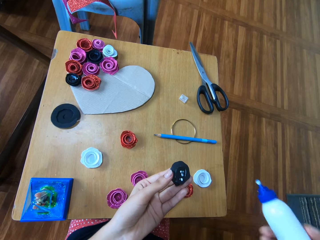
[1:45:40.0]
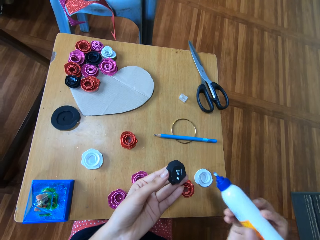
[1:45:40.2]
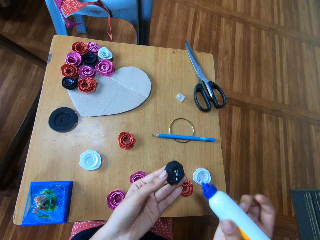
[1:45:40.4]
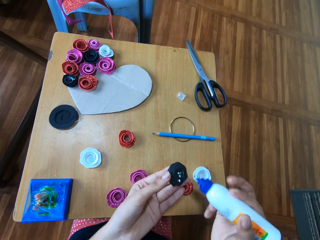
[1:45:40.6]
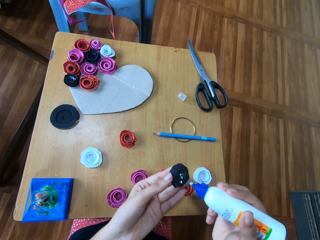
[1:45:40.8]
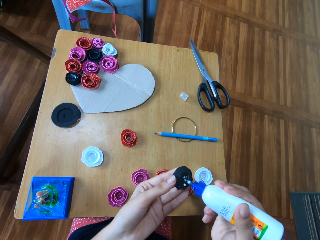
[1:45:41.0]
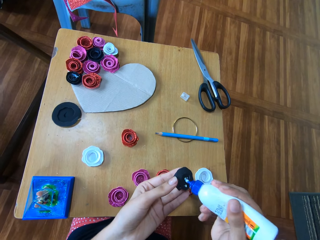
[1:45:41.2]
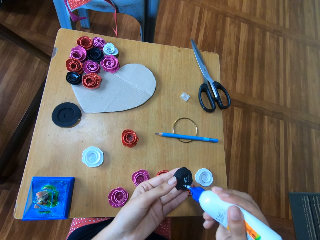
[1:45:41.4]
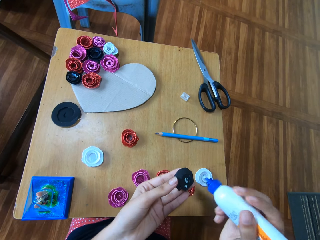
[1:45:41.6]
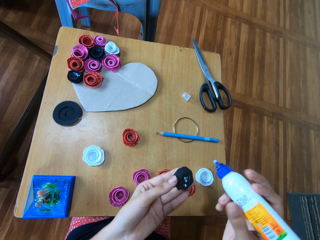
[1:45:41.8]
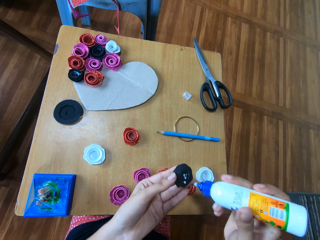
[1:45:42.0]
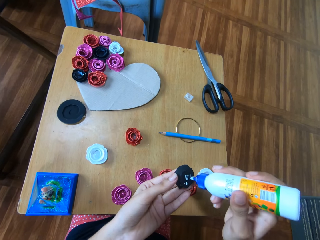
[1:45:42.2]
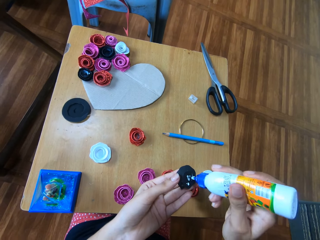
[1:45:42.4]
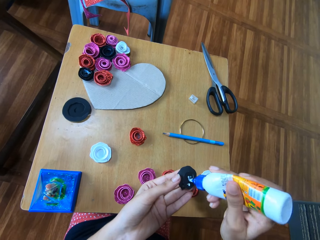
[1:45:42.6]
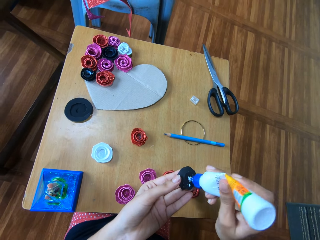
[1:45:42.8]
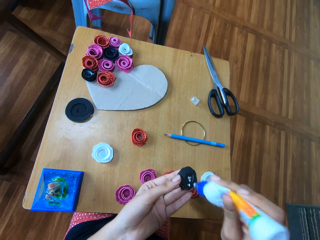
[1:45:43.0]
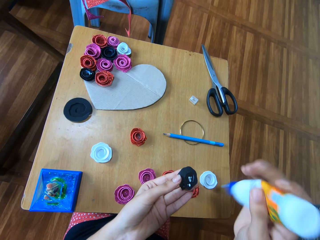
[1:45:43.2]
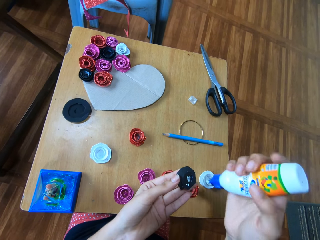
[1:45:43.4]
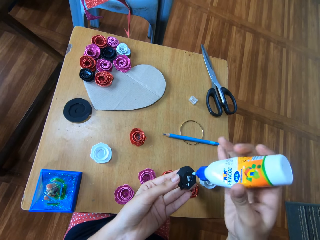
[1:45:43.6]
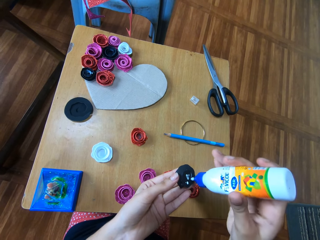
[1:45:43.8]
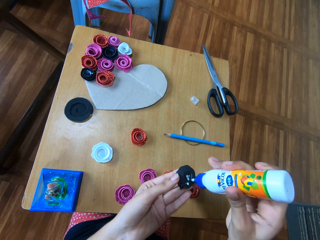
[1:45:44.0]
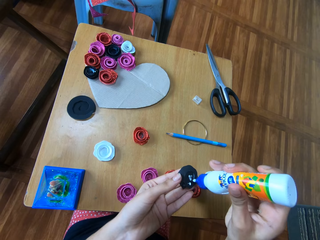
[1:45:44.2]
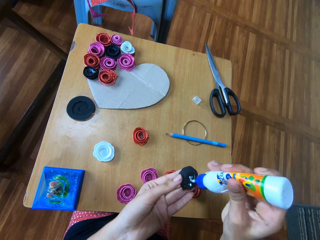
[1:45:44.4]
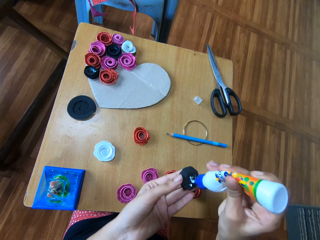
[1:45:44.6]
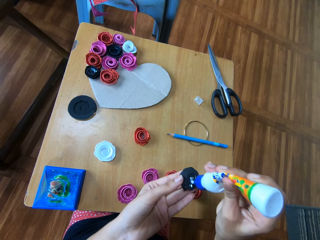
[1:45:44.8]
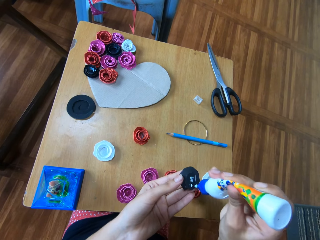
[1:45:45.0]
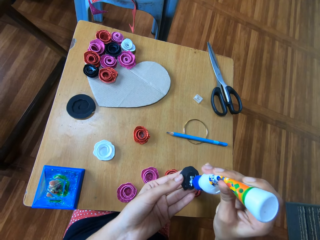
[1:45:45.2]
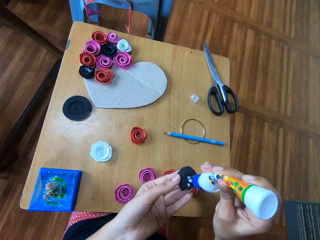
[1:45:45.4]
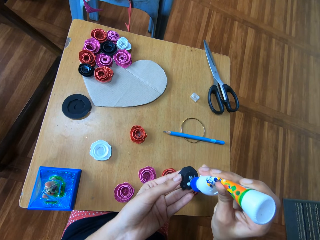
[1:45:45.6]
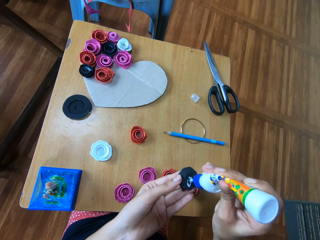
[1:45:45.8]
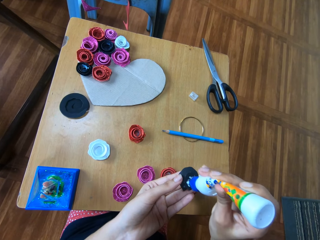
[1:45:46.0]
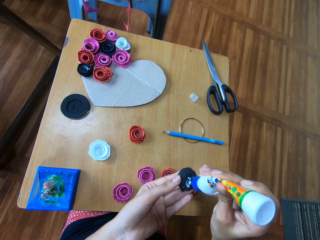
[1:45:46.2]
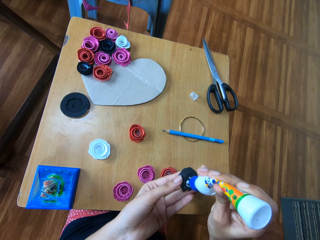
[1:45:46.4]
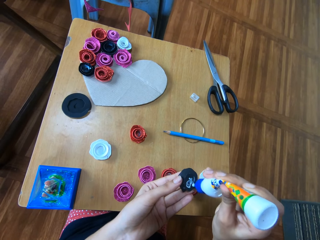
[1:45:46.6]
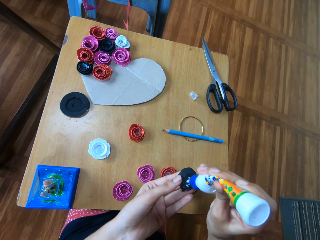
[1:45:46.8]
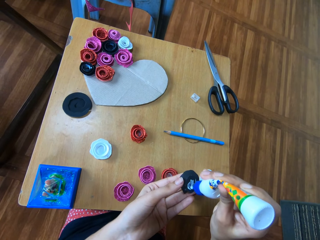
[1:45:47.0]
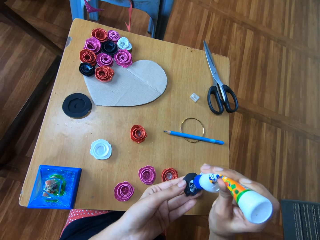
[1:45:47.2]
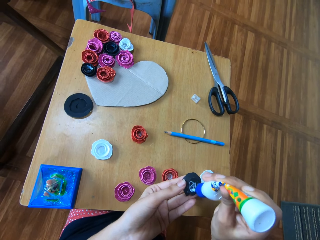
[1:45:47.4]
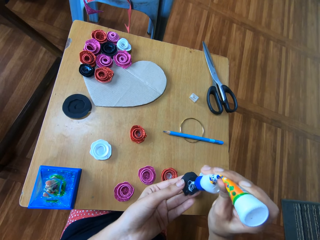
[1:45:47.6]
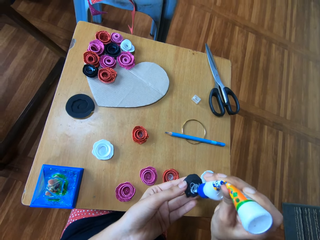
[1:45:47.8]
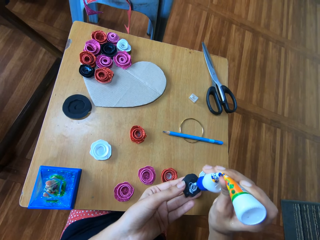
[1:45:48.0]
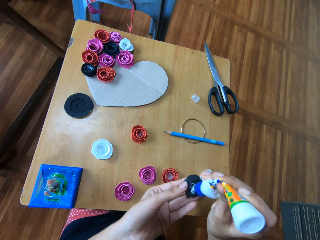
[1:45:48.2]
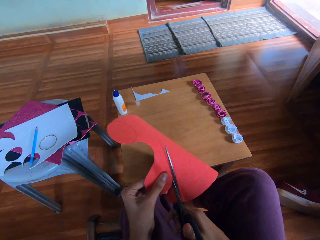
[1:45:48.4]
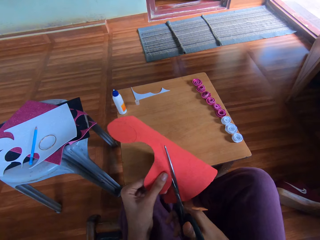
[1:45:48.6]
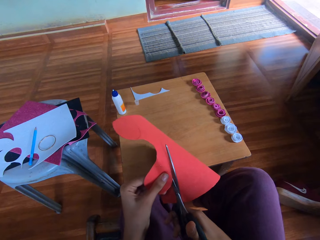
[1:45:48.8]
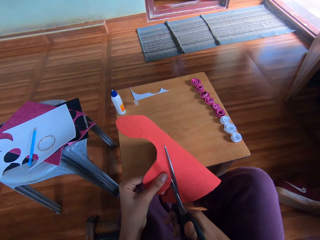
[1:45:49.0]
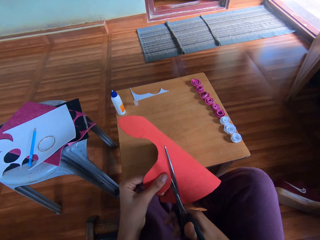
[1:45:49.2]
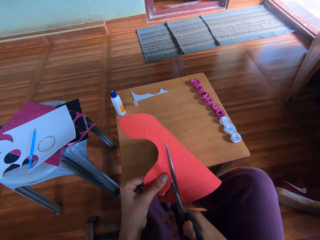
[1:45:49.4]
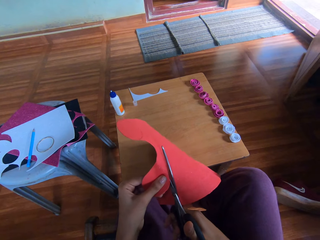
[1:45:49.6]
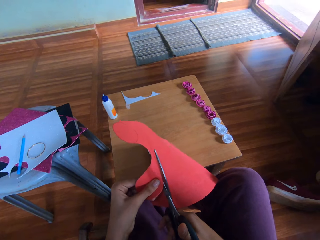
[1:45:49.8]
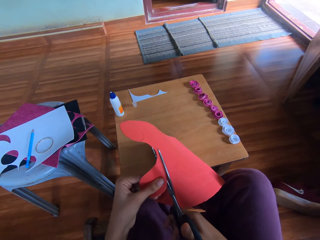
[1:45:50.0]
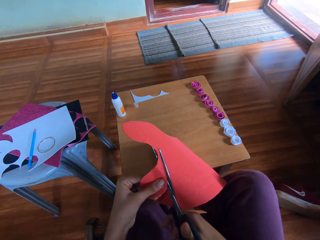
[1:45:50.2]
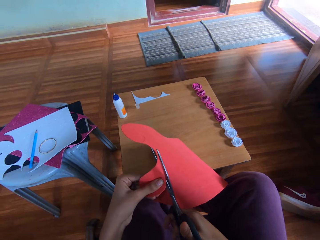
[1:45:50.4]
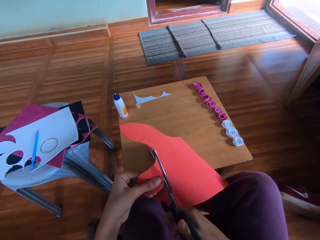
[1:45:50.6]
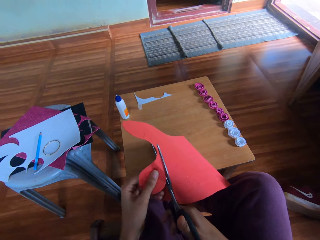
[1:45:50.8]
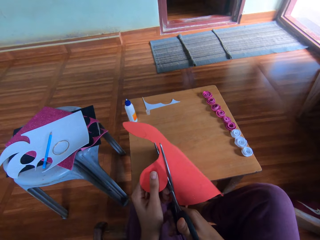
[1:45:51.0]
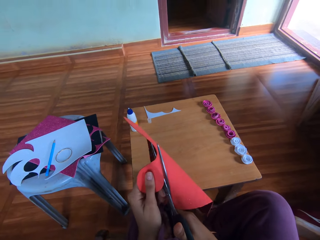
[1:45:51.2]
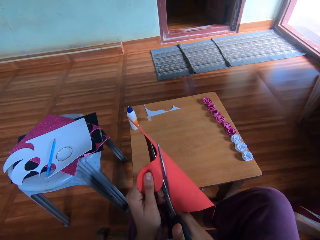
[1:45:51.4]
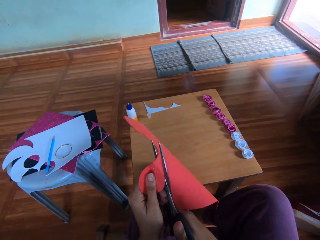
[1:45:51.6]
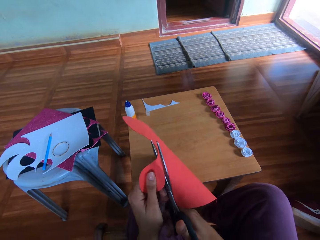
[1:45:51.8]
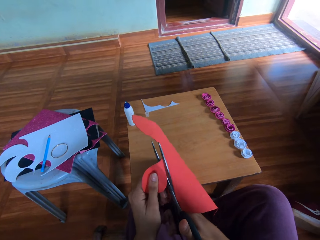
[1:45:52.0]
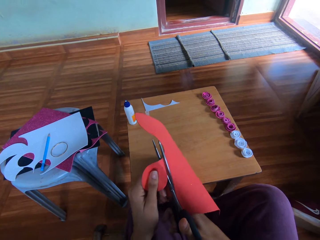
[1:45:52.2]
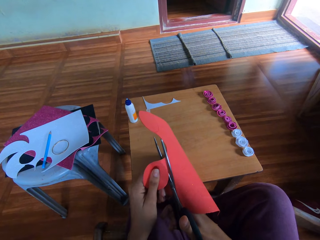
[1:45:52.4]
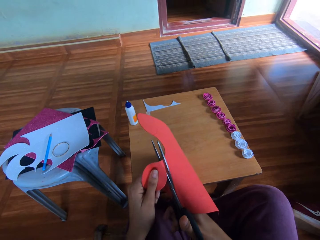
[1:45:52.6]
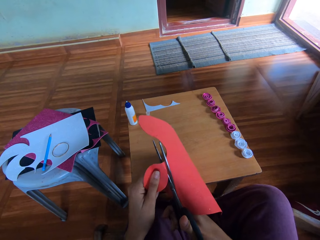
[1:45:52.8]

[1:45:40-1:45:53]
The camera wearer cuts a paper from the cardboard paper into a circle with the pair of scissors. They hold a pair of scissors in the right hand. They hold the cardboard in the left hand.

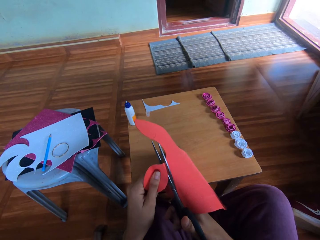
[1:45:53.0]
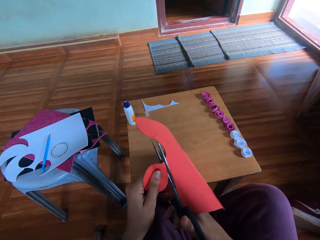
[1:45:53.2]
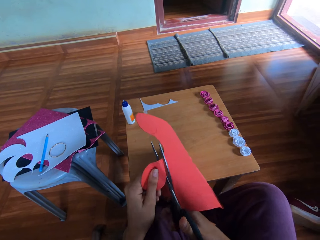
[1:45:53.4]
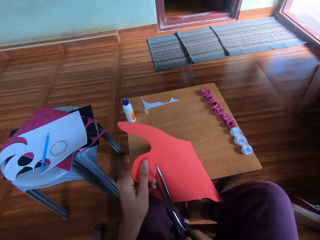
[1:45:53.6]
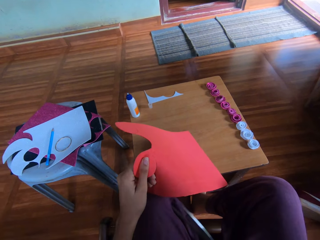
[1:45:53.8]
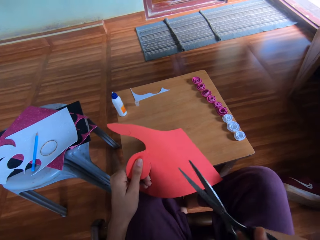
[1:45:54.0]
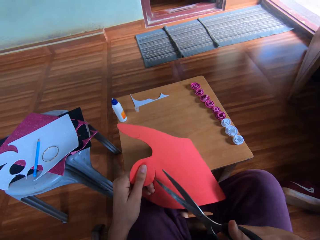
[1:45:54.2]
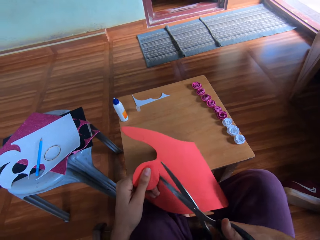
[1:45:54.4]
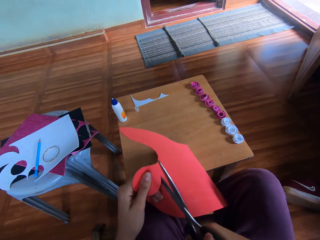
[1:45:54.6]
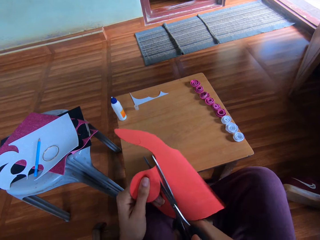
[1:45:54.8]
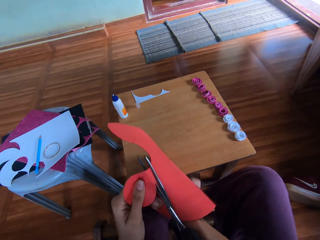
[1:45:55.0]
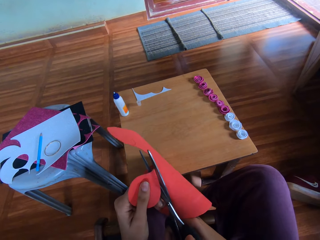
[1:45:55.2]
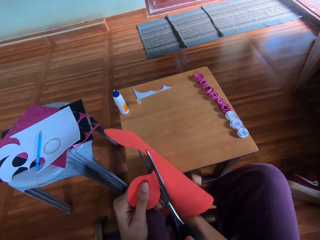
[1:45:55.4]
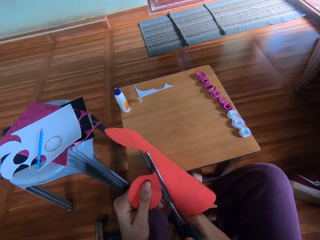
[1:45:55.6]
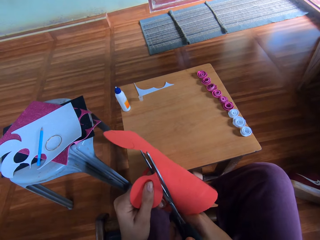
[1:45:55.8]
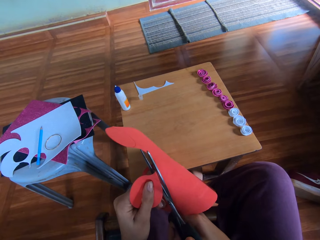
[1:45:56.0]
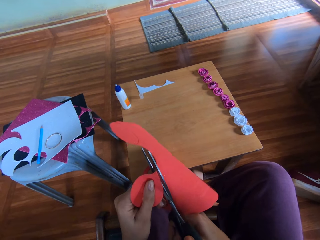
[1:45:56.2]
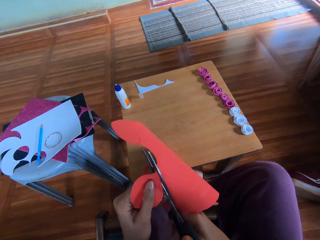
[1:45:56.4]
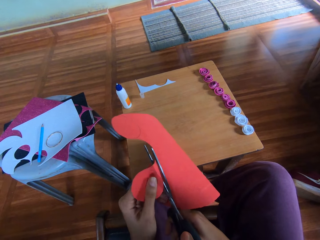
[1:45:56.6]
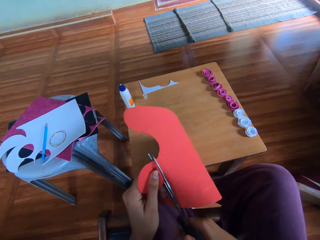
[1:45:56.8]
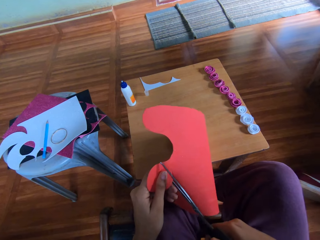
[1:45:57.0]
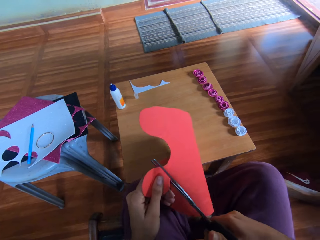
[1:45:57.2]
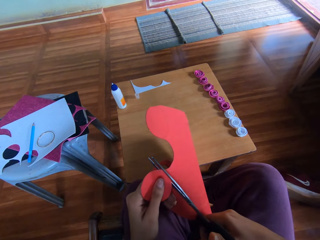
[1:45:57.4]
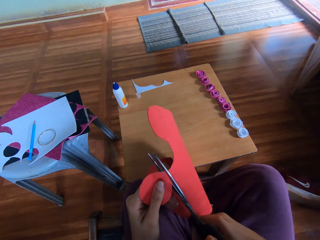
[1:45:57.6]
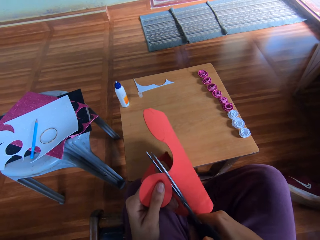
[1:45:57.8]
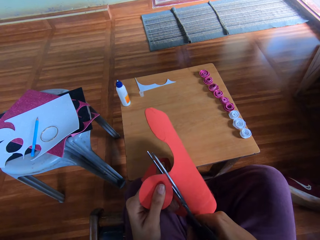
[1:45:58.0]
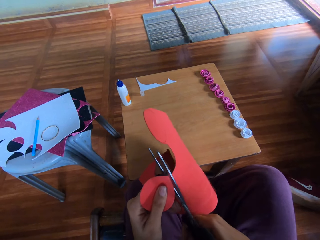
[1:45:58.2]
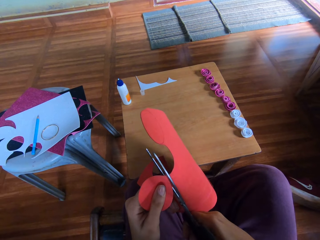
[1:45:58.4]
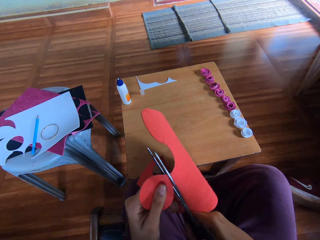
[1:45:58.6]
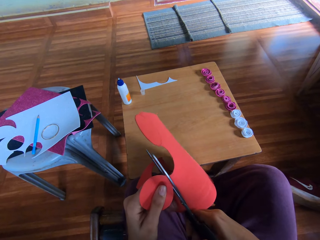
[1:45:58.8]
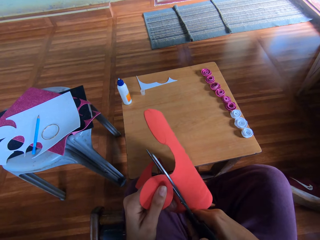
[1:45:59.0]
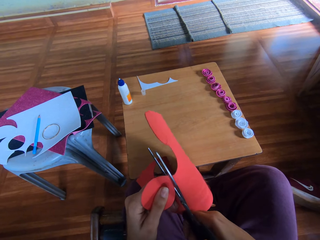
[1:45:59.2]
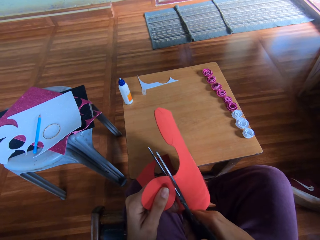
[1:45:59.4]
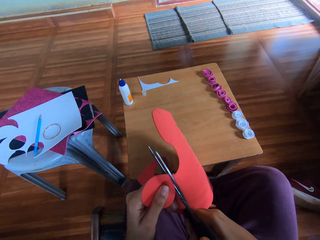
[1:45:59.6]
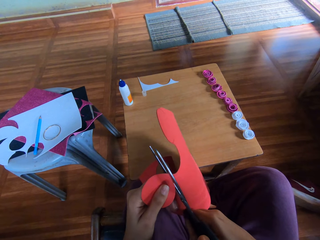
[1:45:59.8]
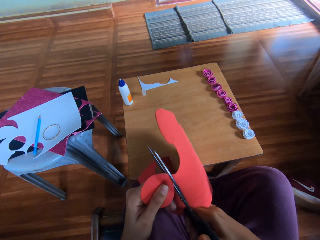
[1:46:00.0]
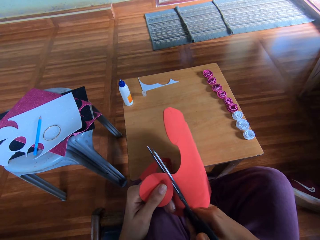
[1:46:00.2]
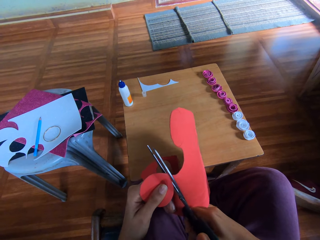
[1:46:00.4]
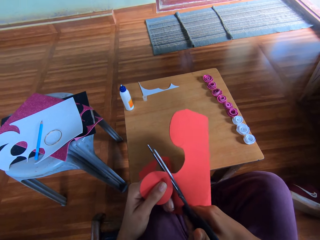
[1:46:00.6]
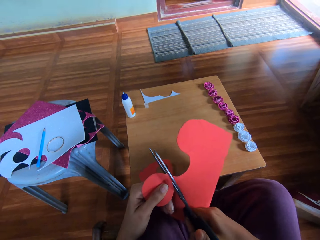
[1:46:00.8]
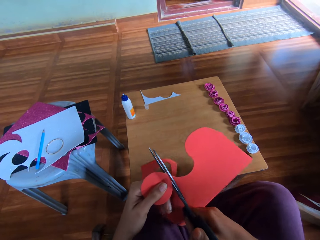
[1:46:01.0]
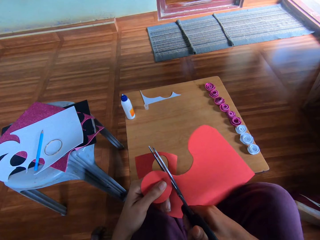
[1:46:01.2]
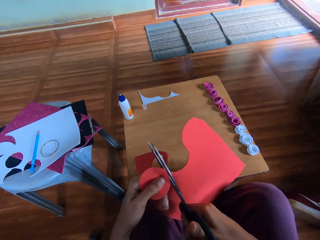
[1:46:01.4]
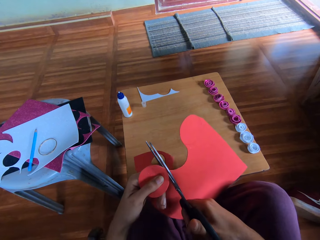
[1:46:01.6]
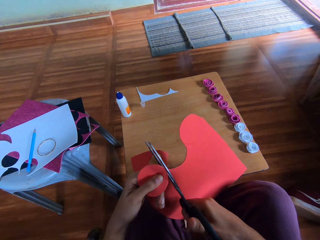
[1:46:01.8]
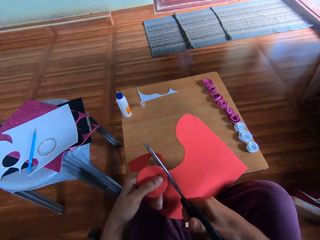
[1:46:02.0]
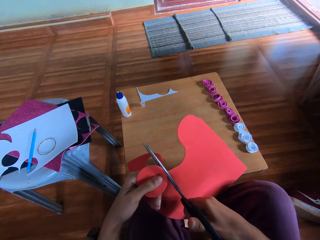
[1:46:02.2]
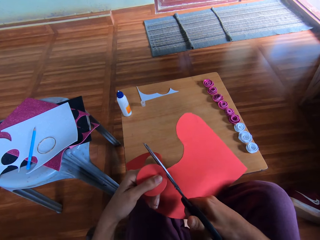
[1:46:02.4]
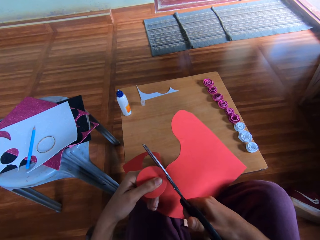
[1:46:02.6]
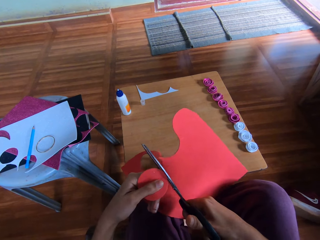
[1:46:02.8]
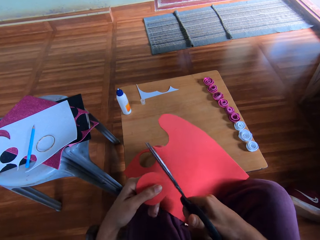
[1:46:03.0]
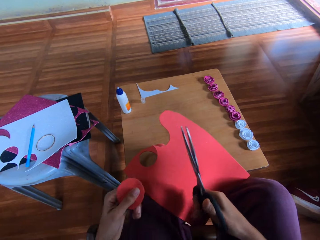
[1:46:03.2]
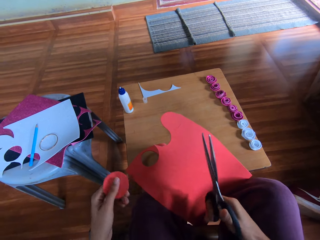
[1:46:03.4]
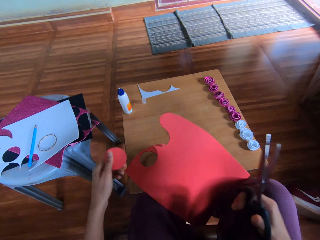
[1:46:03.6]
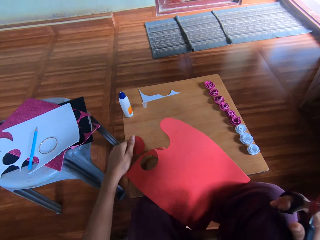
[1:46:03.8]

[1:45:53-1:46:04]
The camera wearer puts the cut circle on the table.
